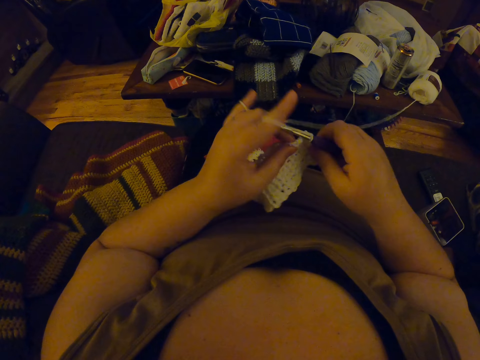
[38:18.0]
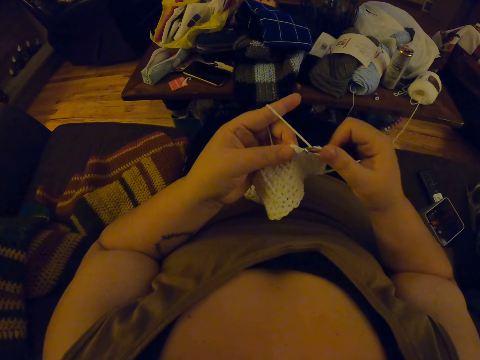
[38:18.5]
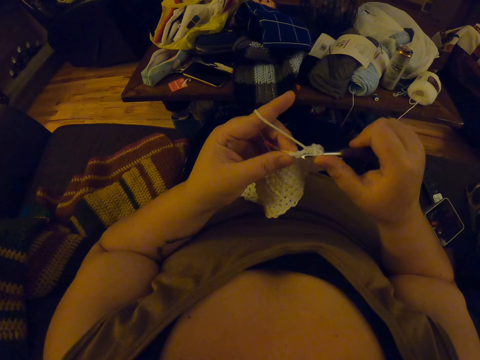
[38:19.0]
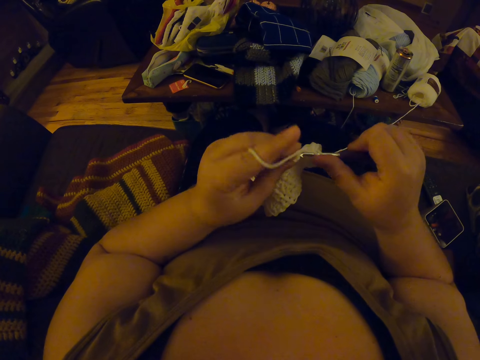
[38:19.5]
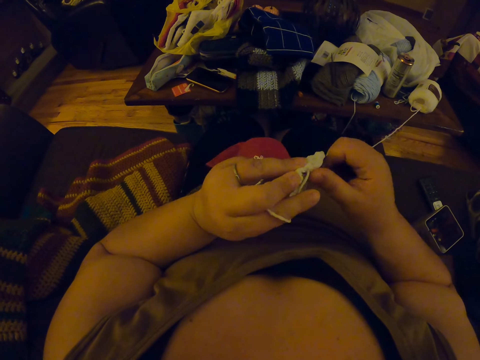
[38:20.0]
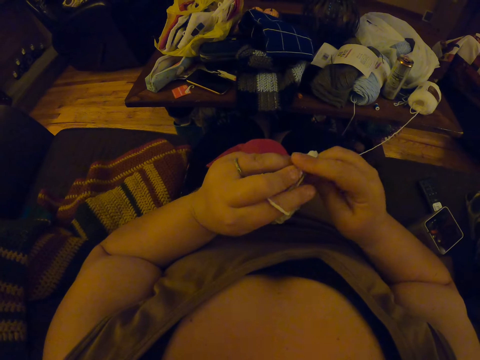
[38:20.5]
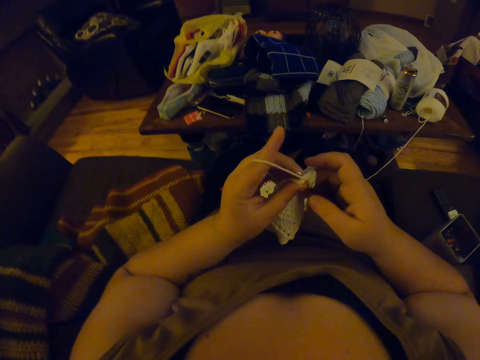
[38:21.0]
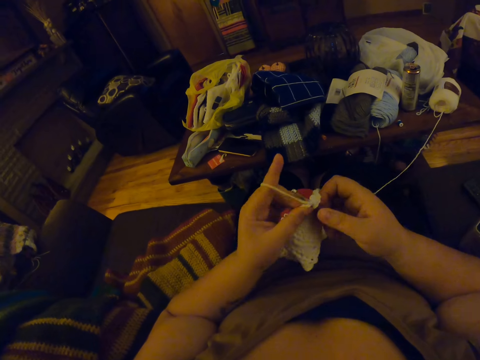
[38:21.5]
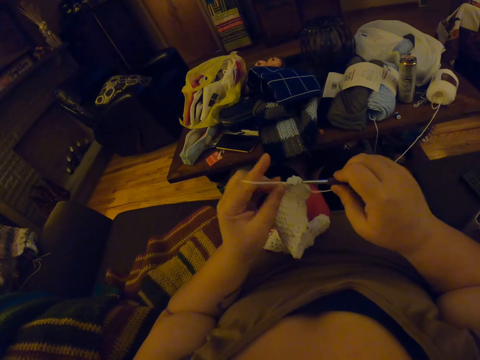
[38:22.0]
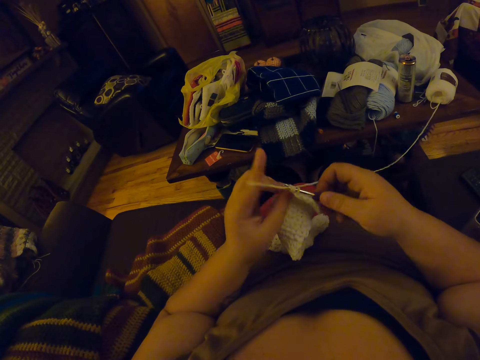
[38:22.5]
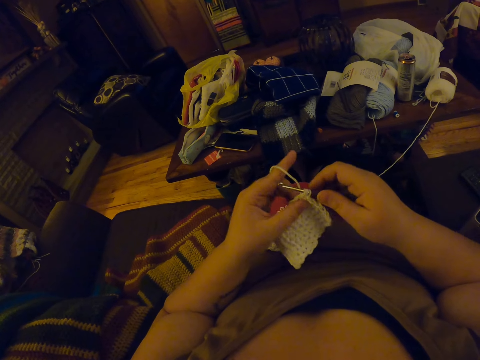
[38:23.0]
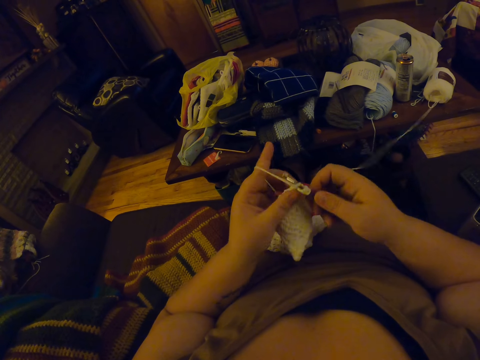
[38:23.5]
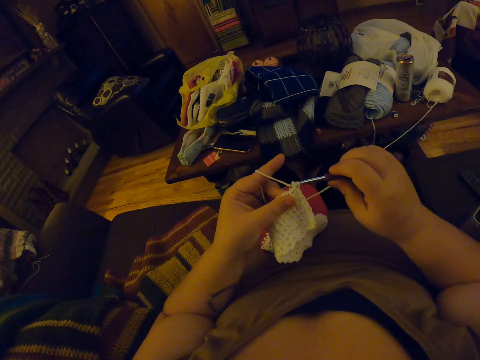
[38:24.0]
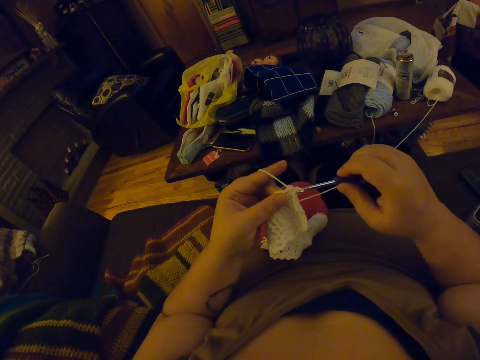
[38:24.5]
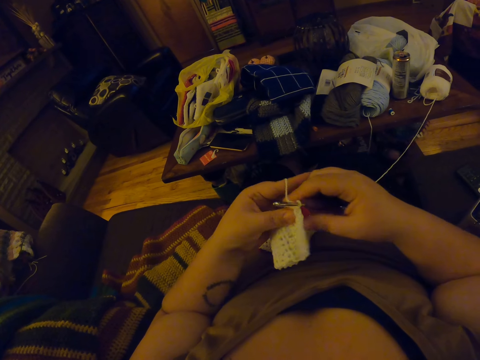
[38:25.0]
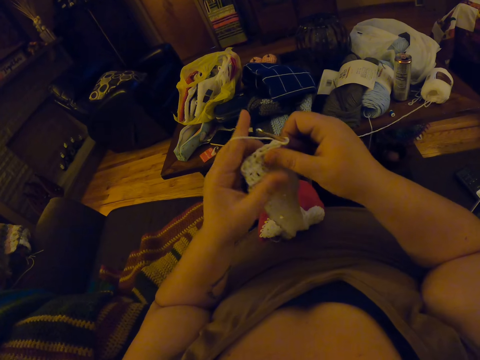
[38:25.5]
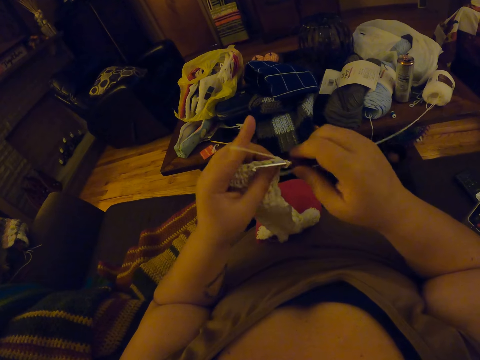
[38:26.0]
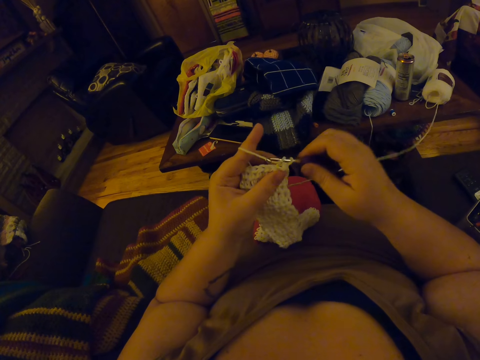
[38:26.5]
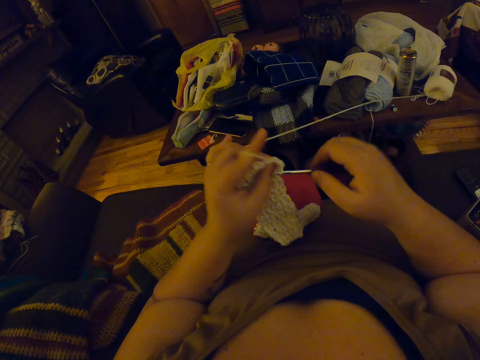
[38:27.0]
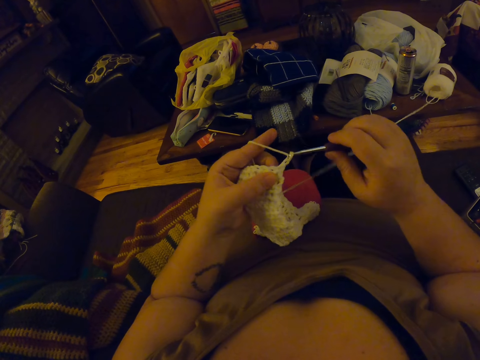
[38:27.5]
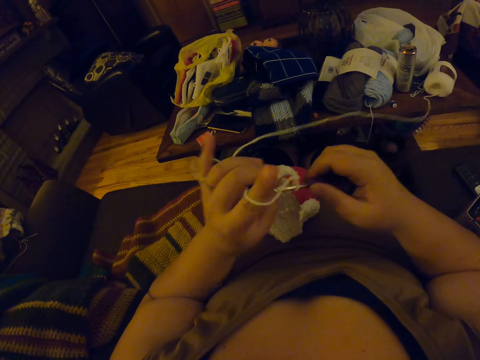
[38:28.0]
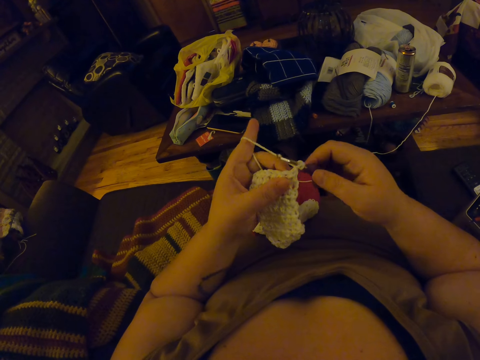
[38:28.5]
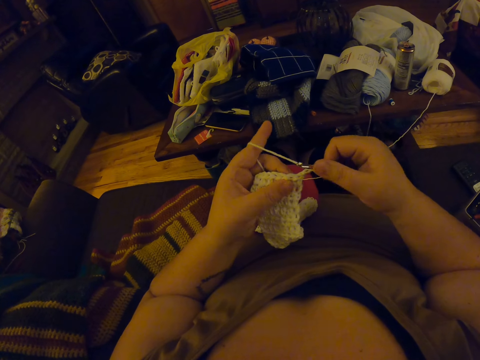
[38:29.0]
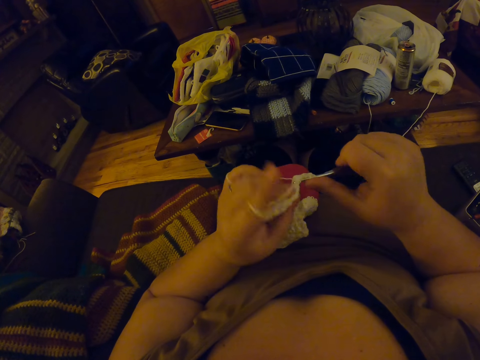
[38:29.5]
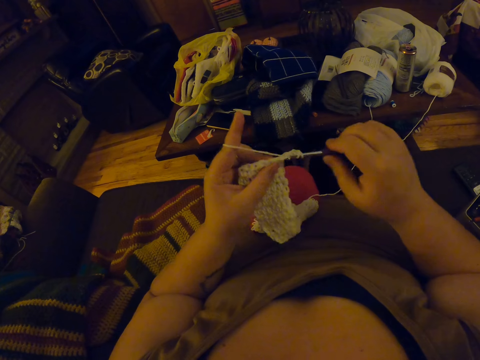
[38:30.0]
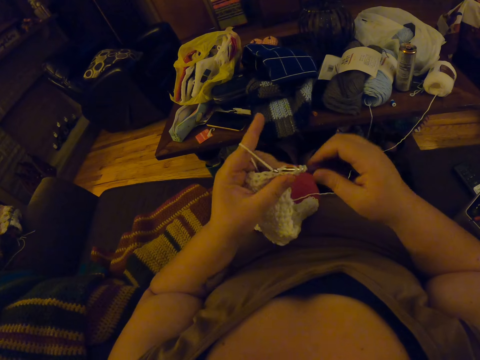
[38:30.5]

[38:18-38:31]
The camera wearer touches the crochet with her right hand. She crochets with the yarn. She turns the crochet in her hands. She crochets with the yarn.

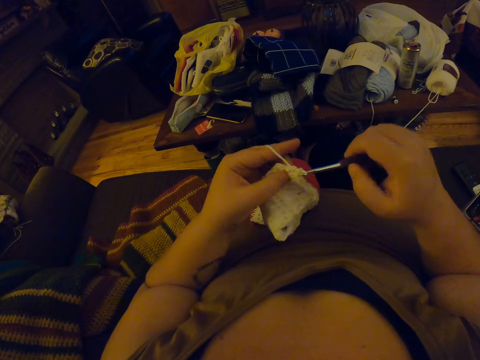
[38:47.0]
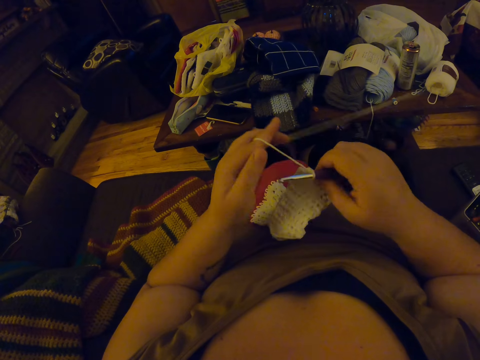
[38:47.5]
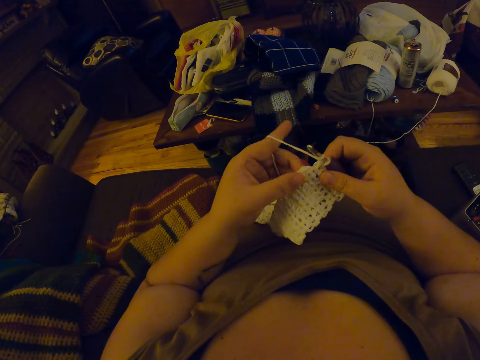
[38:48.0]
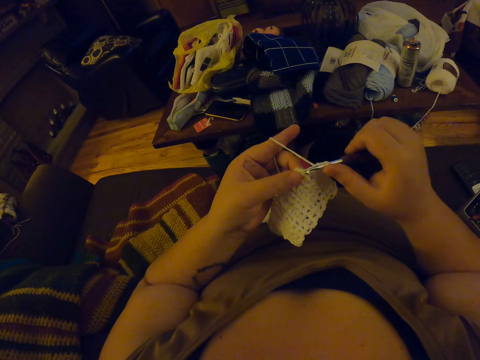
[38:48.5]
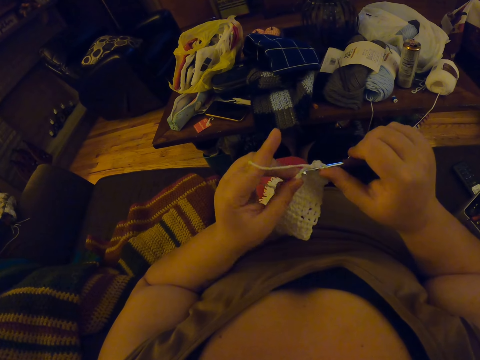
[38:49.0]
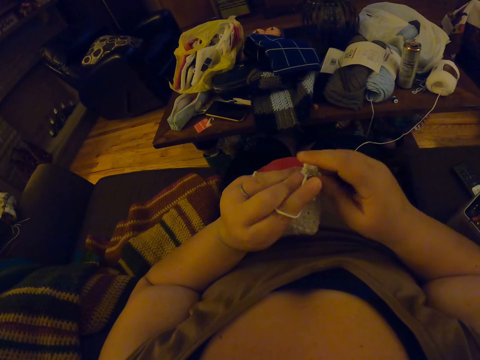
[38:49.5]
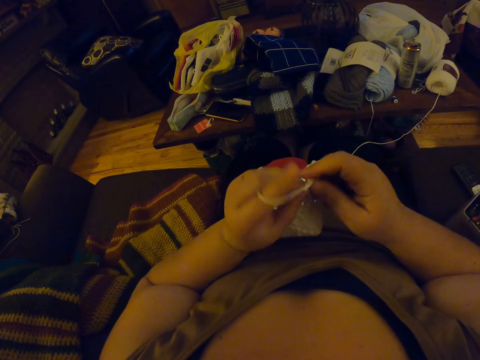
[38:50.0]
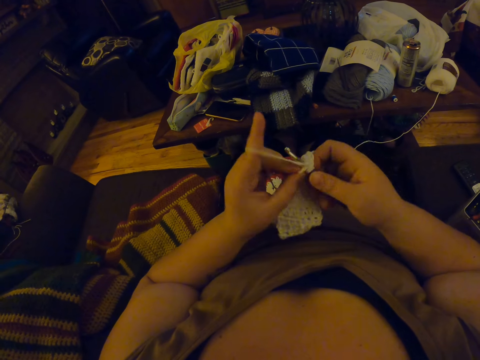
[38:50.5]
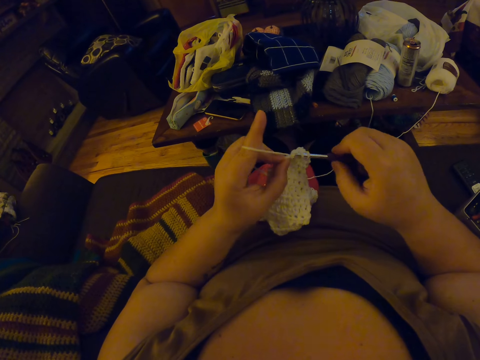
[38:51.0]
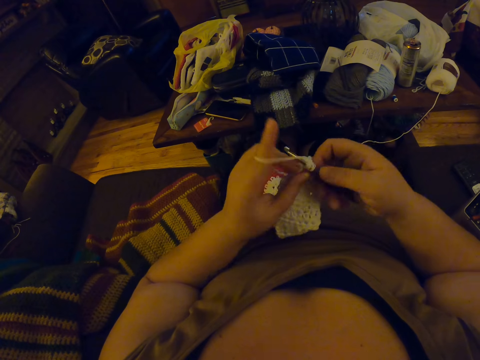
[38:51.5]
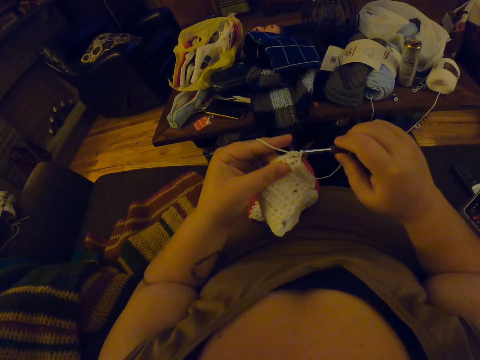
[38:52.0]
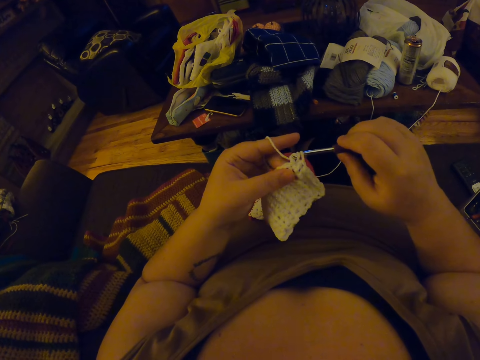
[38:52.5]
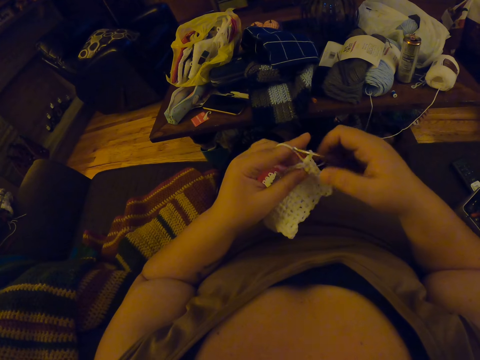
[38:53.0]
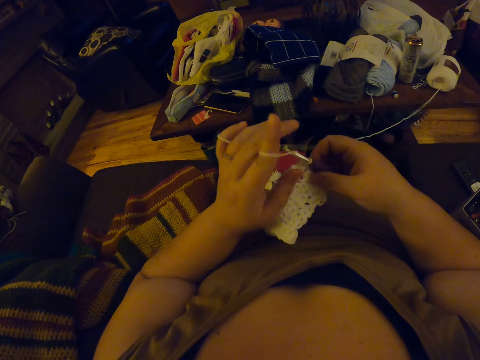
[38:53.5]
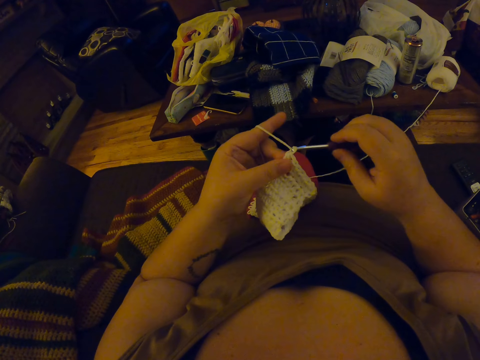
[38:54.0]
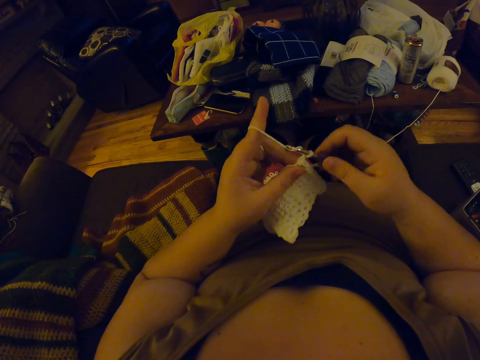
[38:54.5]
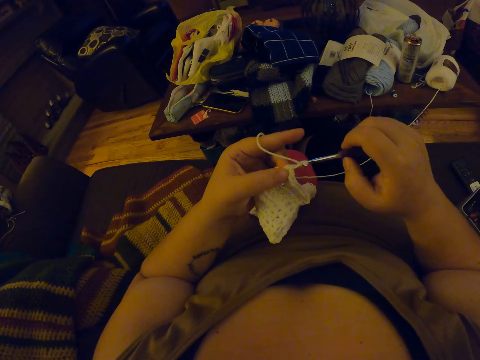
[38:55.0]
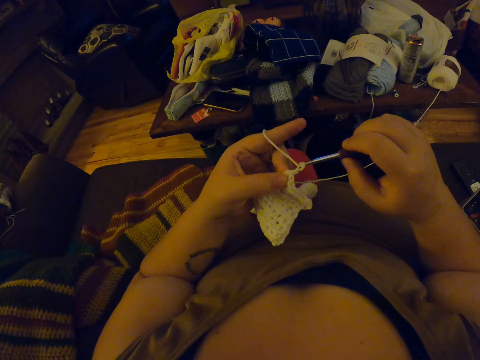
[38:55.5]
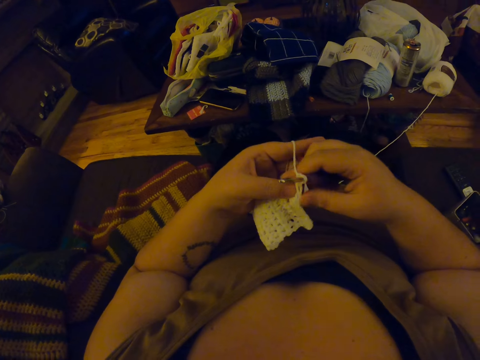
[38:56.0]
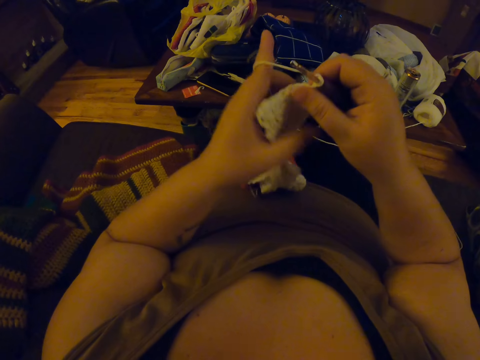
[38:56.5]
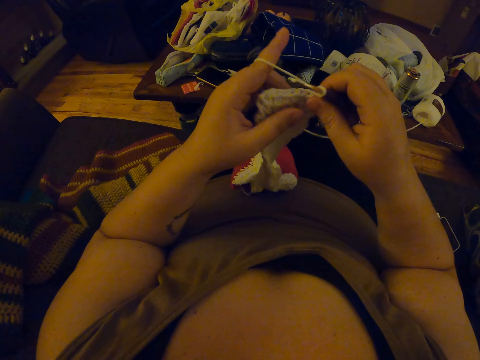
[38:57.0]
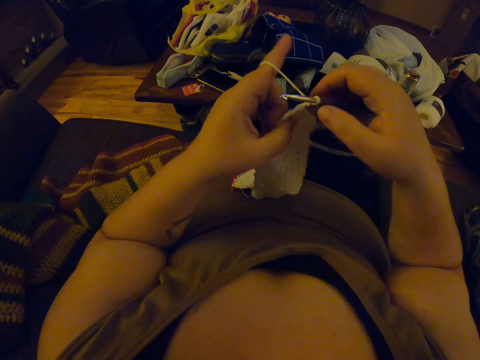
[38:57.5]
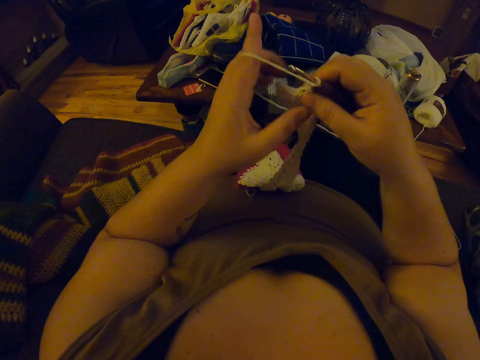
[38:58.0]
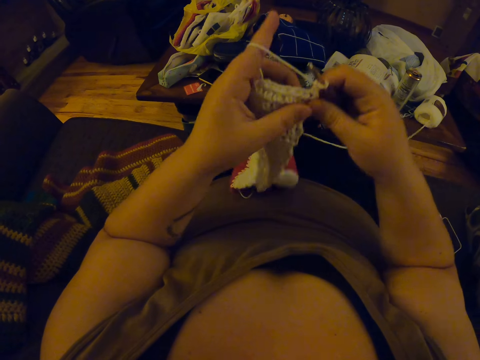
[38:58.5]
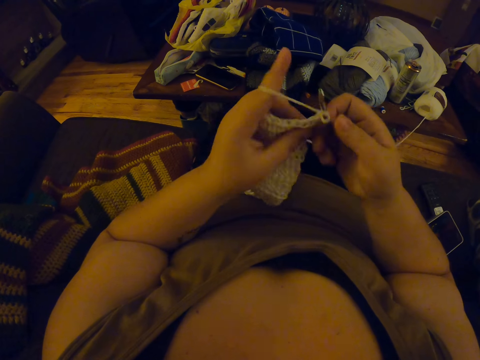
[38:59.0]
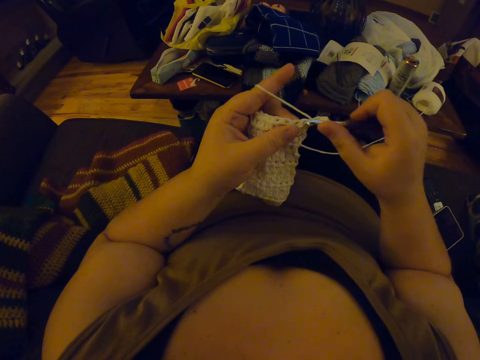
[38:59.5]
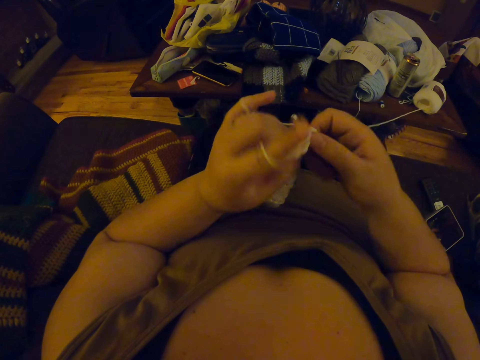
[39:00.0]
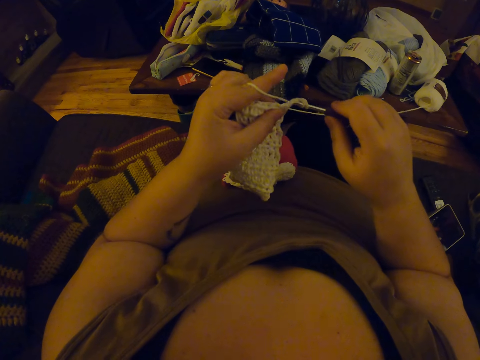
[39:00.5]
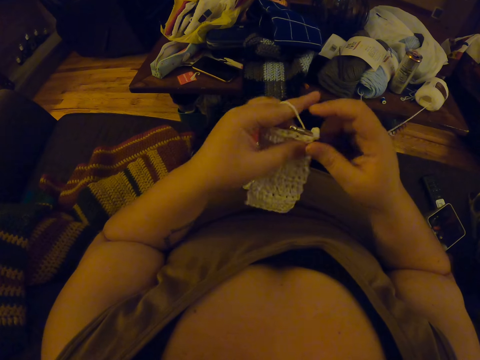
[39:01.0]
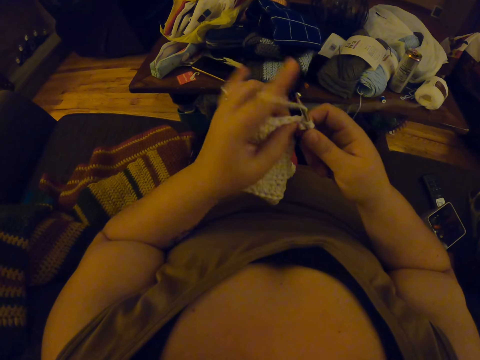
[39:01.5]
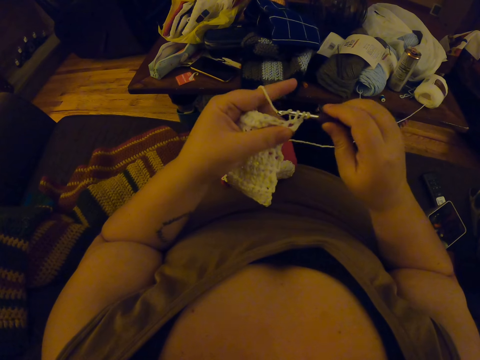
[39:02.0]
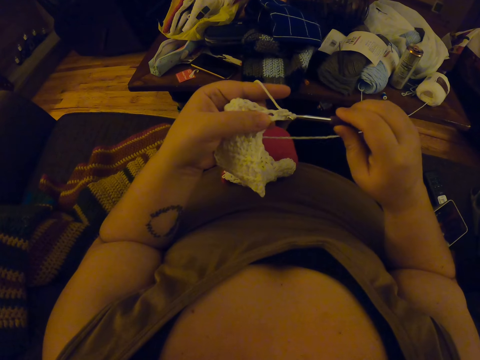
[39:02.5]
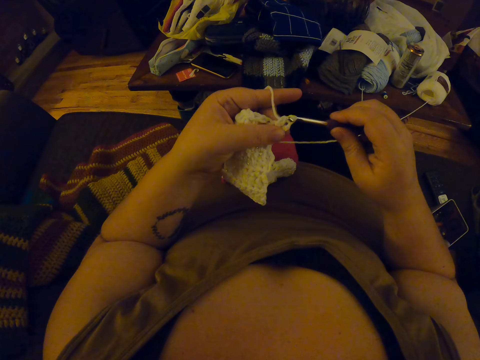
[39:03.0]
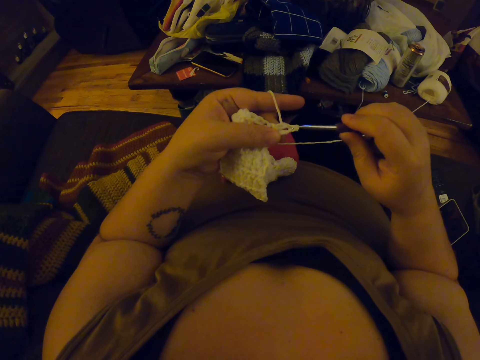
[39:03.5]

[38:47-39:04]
The camera wearer touches the crochet with her right hand. She crochets with the yarn. She turns the crochet in her hands. She crochets with the yarn.
